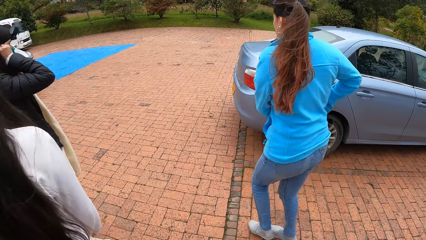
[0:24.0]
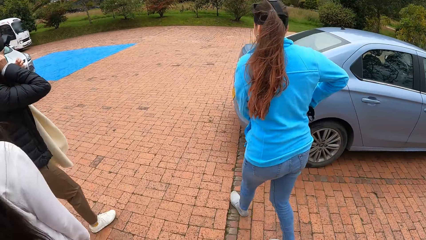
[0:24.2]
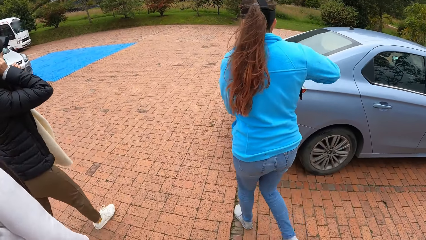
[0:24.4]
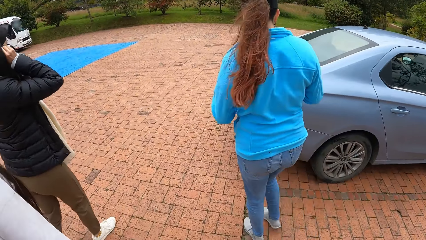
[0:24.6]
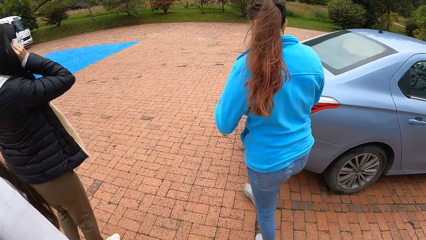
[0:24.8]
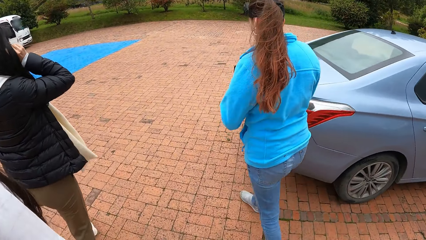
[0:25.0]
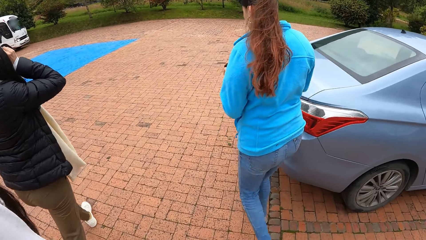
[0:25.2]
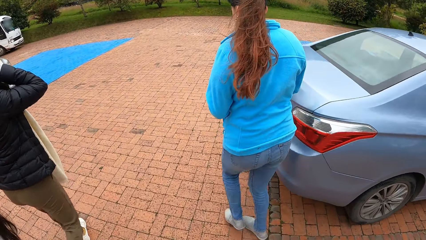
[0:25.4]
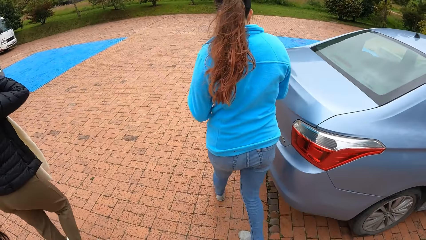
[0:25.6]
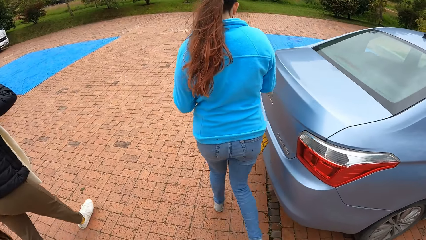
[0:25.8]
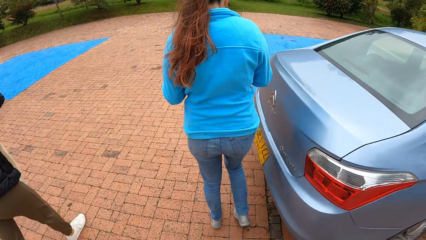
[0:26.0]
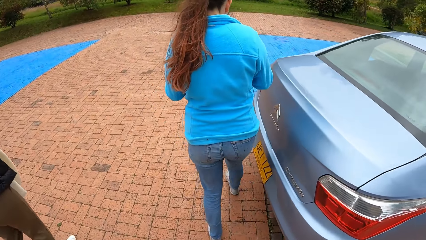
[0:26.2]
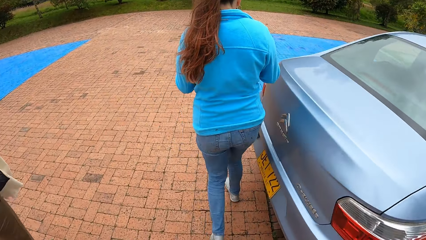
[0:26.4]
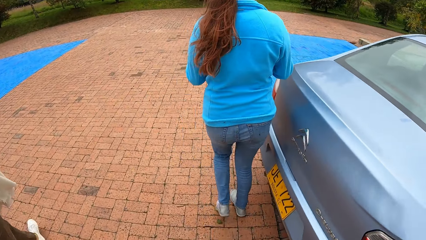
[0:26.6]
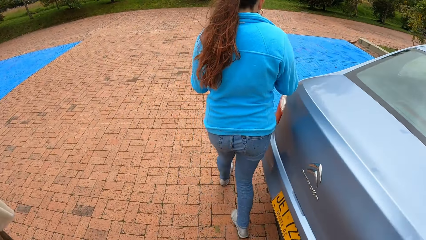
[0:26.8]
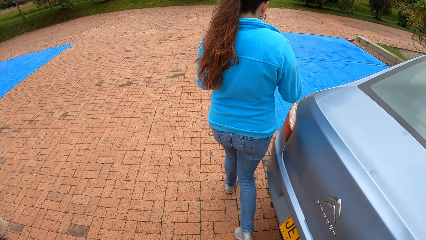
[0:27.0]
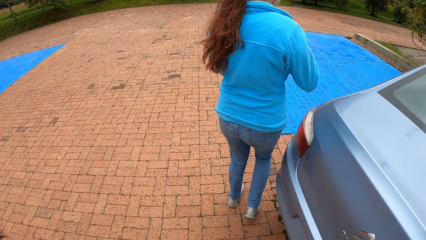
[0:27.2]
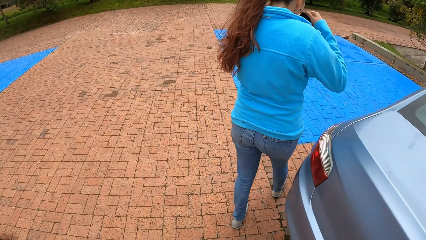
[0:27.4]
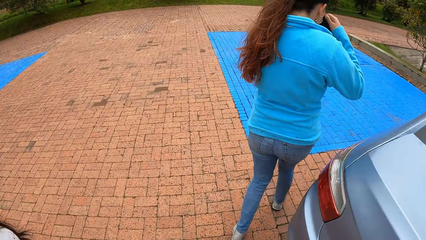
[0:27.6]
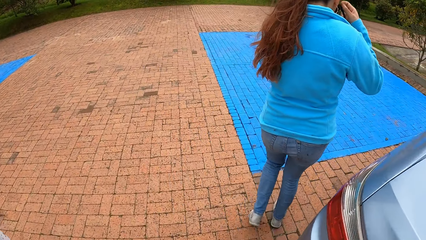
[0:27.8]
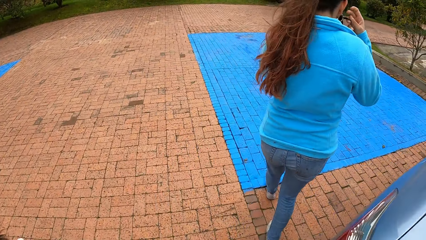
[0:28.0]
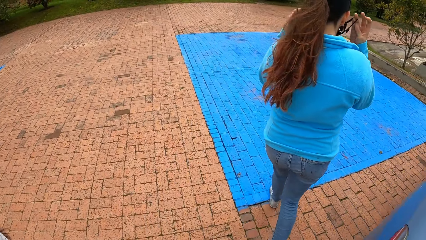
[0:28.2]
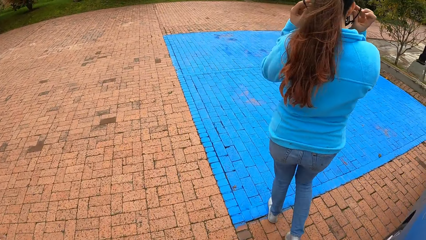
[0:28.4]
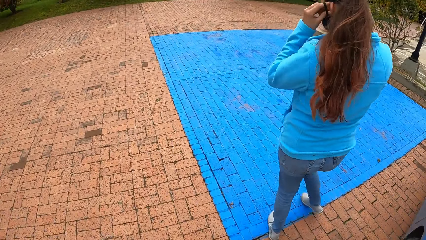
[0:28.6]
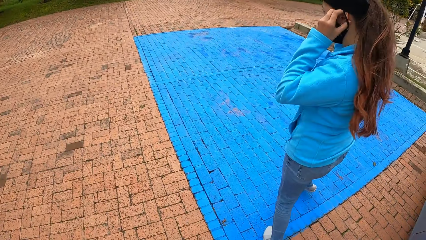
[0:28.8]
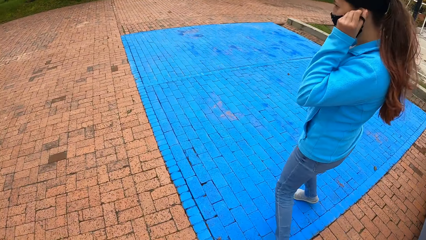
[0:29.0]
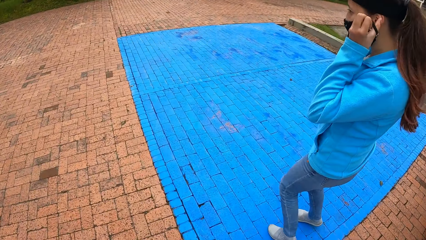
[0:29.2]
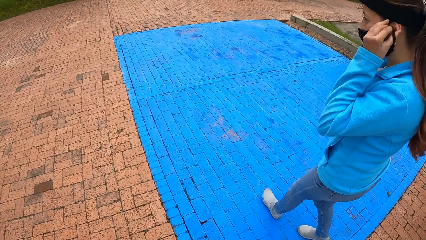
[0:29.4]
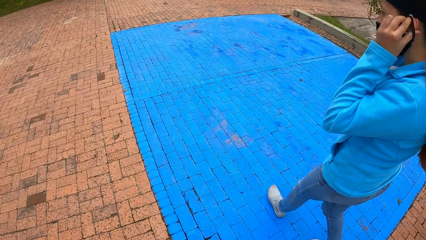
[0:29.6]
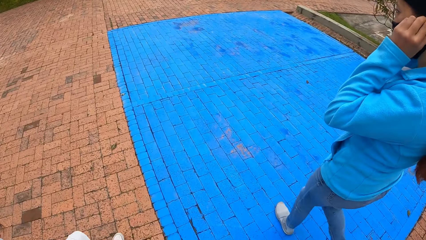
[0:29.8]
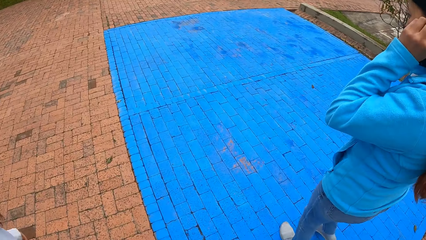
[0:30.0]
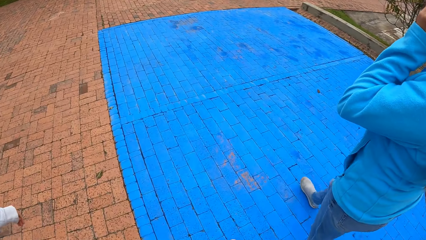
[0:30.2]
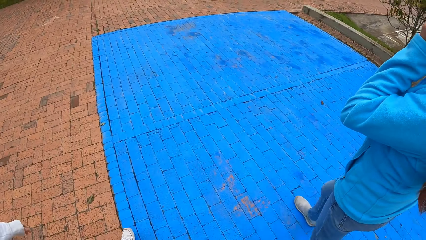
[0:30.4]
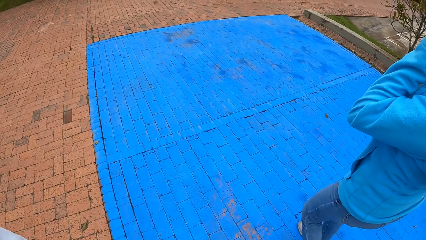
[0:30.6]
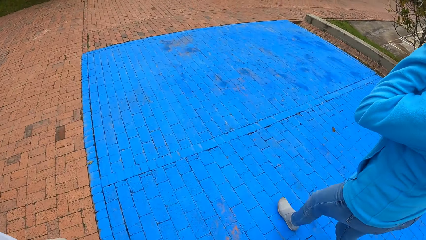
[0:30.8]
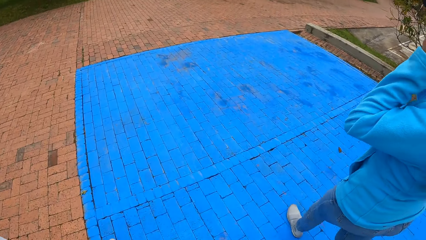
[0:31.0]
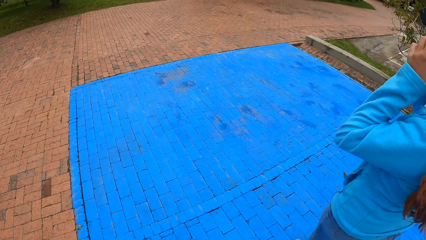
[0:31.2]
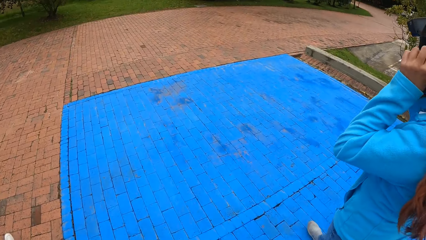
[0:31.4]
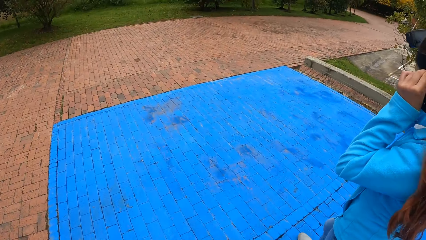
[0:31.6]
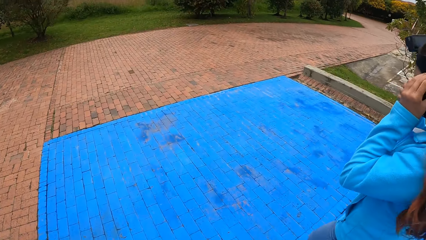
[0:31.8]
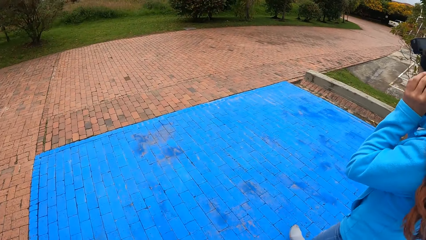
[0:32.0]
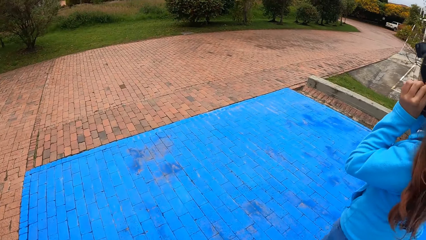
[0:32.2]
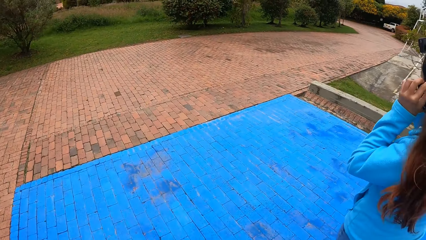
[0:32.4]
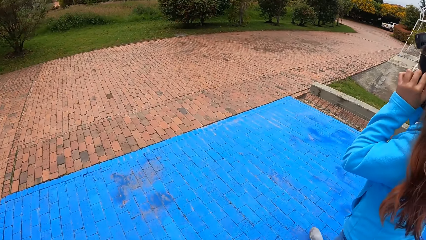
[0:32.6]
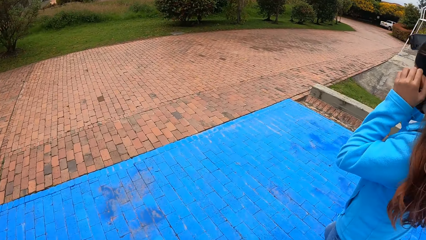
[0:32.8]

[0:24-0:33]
A woman walks along the path. Another woman walks along the path. The camera wearer walks along the path. A third woman wears a facemask with both hands.

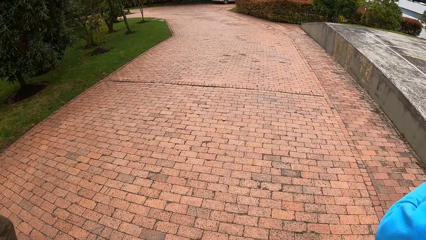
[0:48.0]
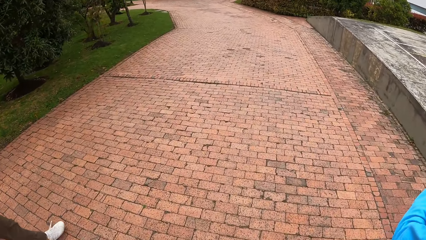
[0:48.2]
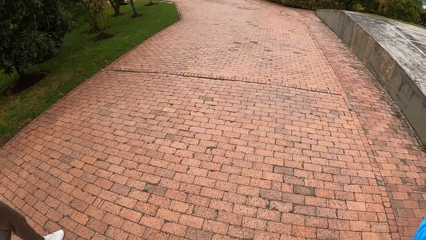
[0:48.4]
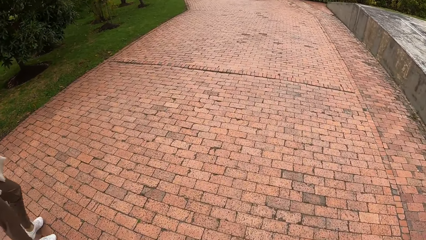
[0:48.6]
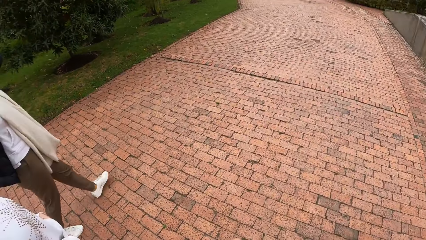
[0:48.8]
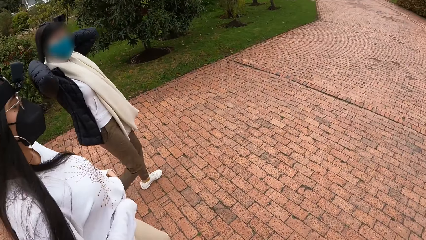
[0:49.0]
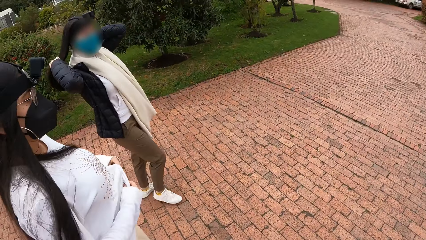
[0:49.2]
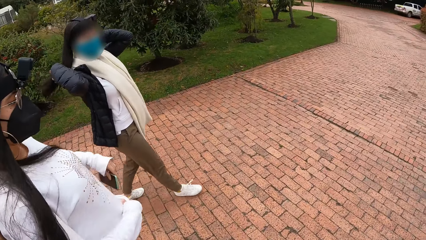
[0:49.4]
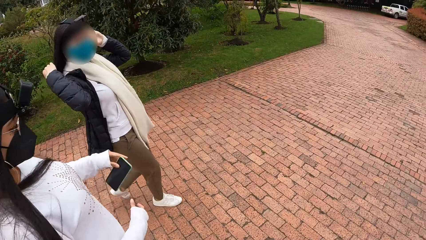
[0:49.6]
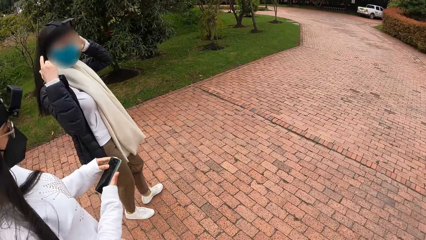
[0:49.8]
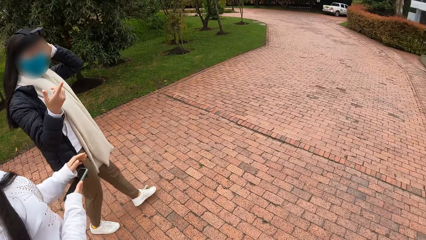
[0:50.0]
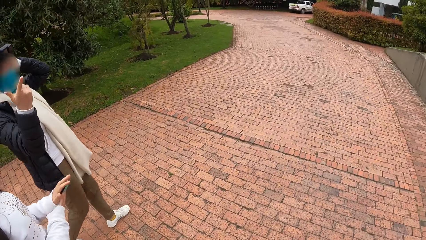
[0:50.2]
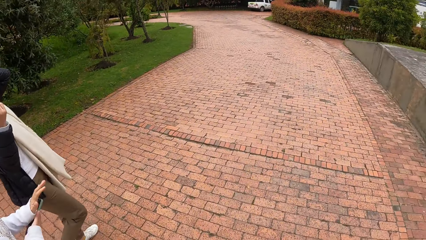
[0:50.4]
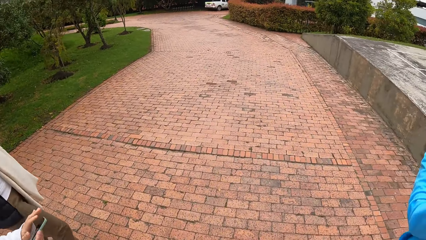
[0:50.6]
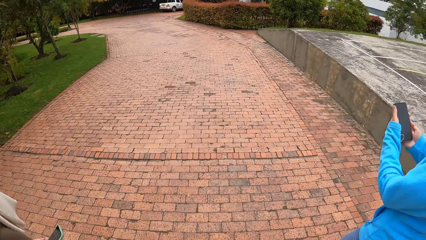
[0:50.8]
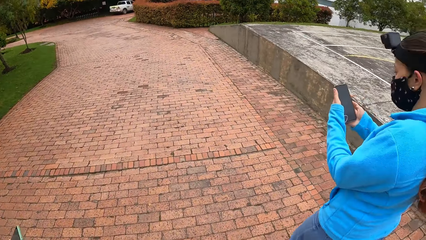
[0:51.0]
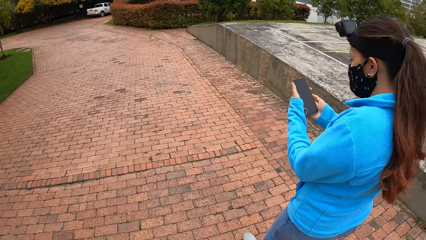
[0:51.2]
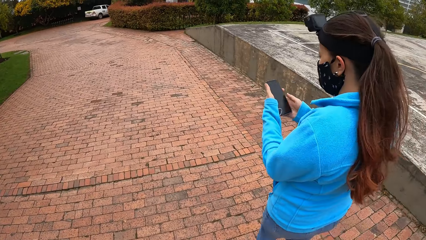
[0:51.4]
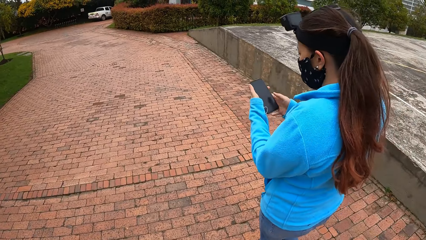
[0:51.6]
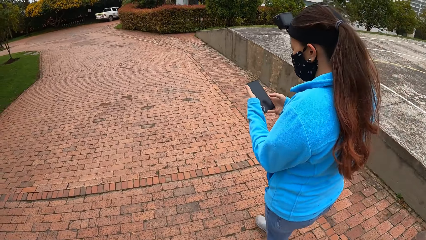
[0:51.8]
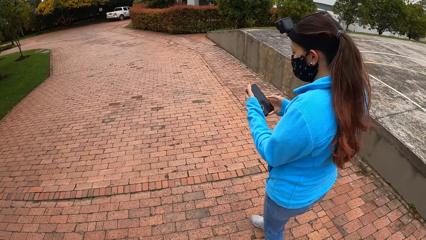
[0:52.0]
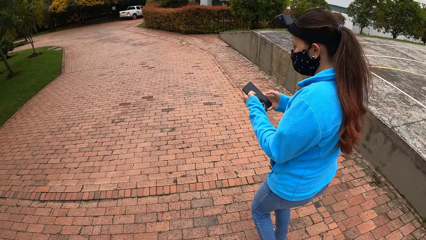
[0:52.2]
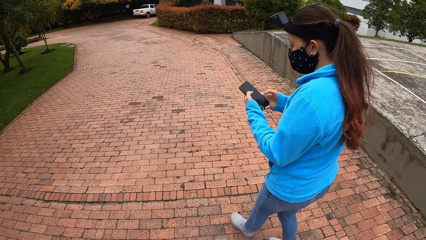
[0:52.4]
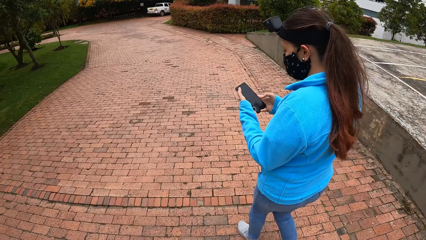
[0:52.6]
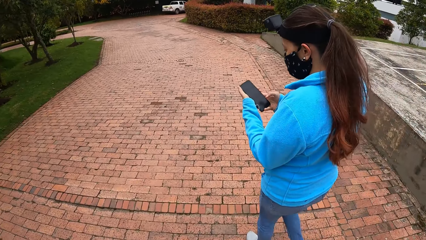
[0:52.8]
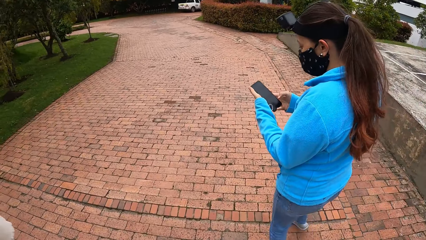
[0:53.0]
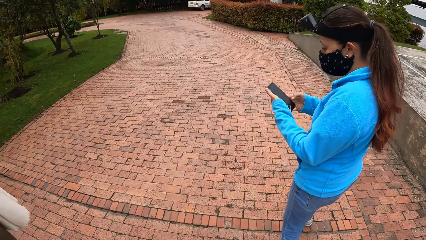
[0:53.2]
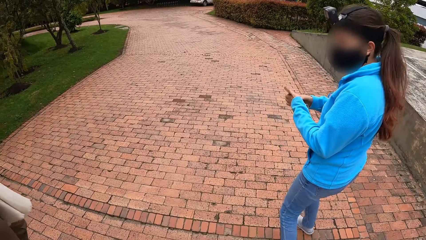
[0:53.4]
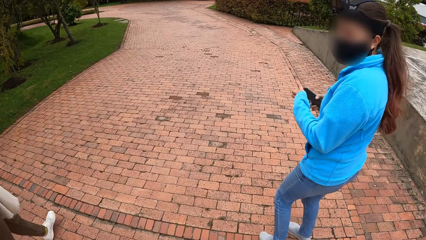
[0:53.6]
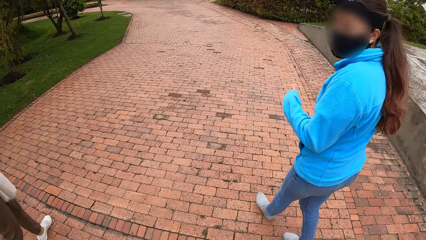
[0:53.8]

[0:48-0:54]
A woman removes the phone from her trouser with her left hand. She passes the phone from her left hand to her right hand. She wipes the phone screen in her right hand with her left hand. Another woman operates a phone in her left hand with her right hand.
